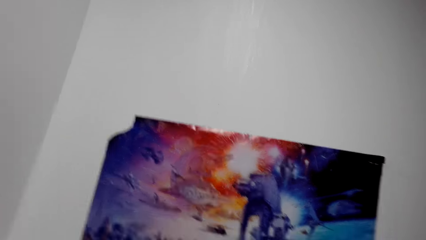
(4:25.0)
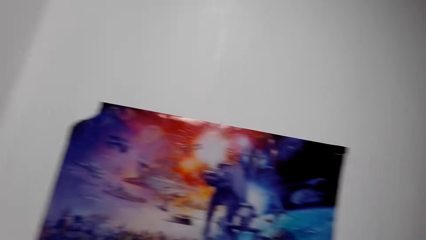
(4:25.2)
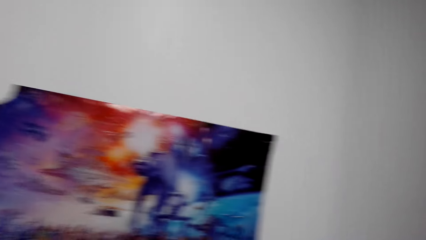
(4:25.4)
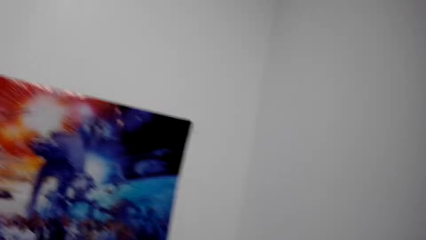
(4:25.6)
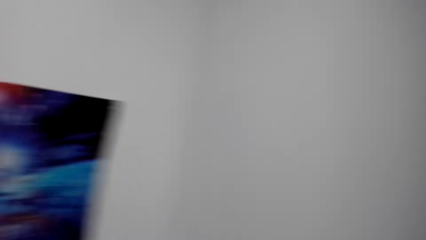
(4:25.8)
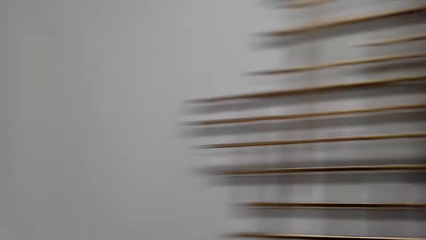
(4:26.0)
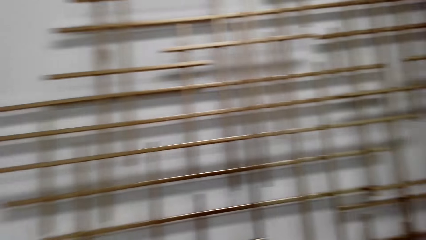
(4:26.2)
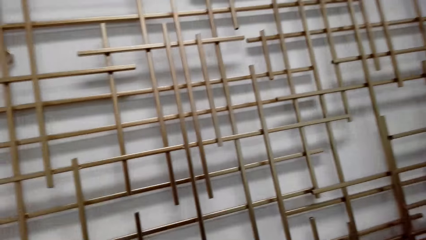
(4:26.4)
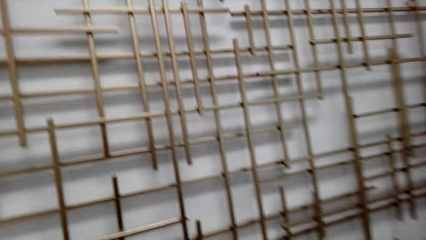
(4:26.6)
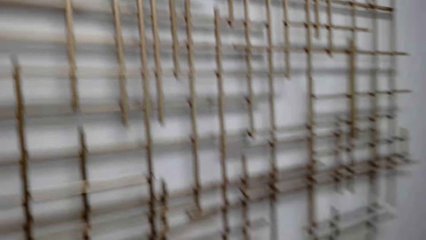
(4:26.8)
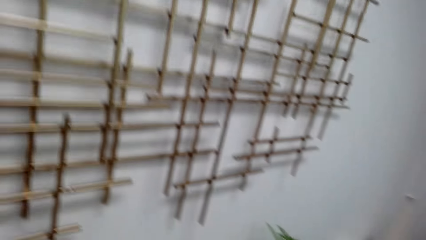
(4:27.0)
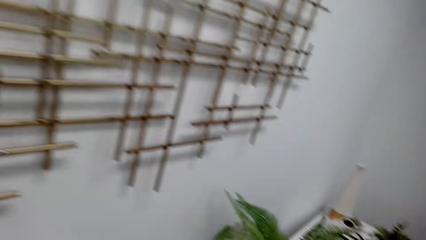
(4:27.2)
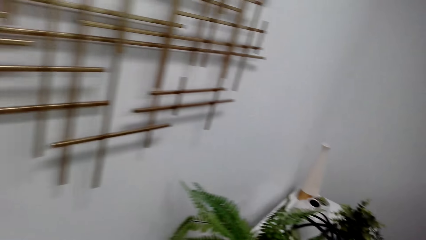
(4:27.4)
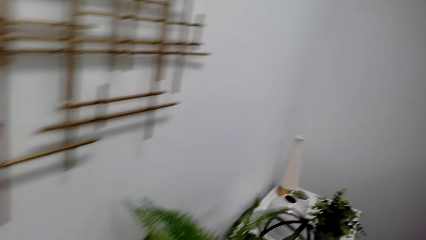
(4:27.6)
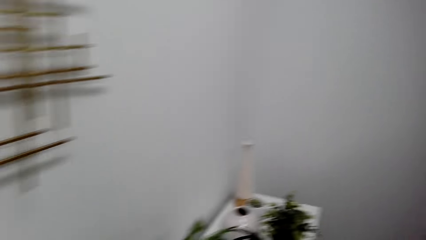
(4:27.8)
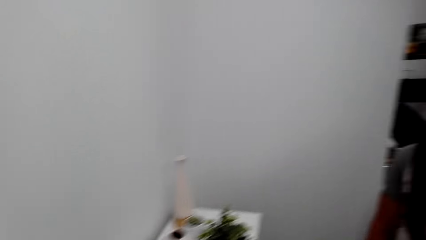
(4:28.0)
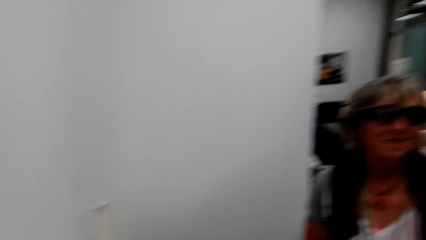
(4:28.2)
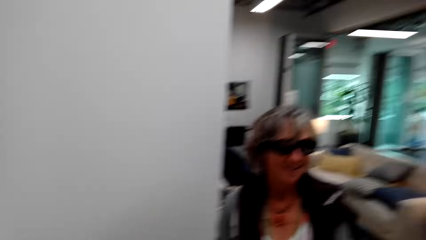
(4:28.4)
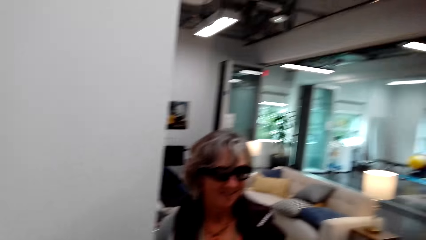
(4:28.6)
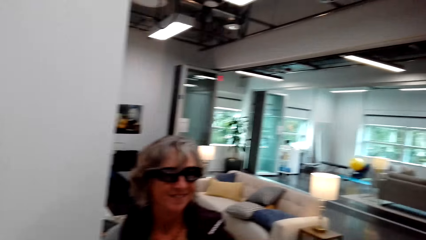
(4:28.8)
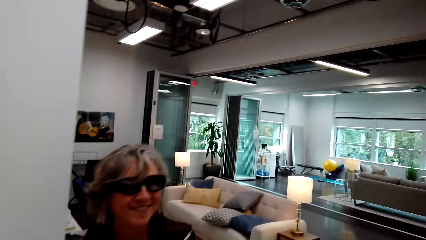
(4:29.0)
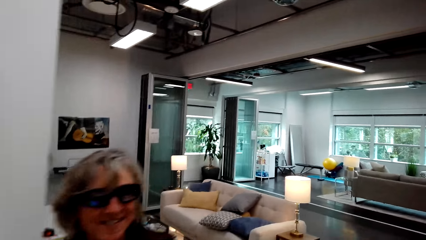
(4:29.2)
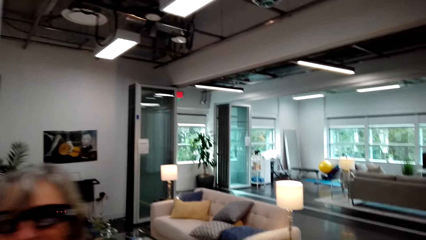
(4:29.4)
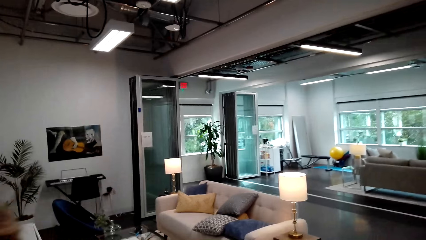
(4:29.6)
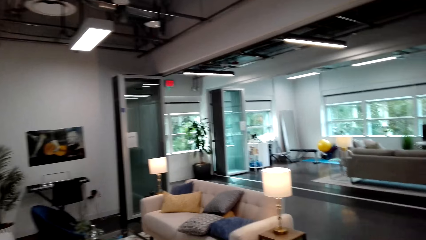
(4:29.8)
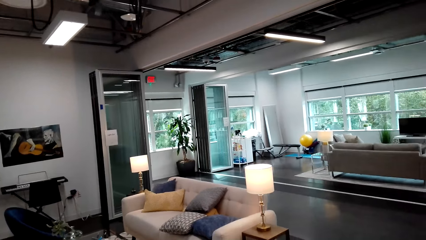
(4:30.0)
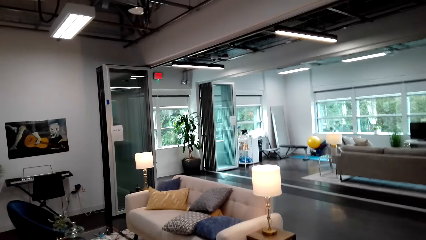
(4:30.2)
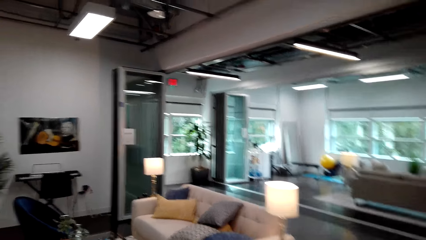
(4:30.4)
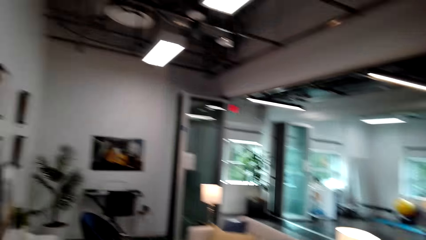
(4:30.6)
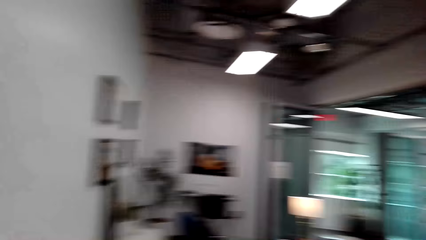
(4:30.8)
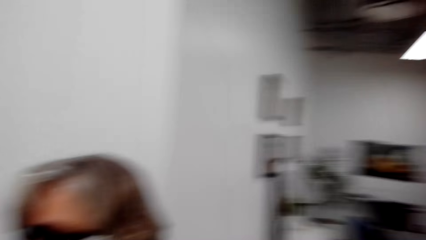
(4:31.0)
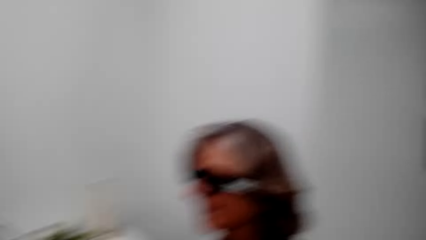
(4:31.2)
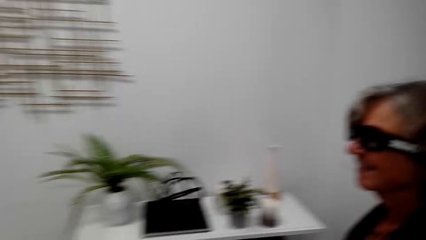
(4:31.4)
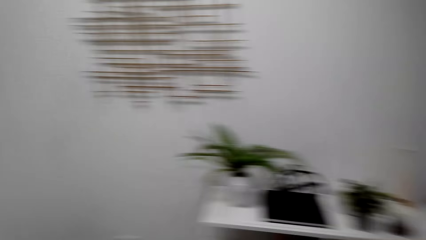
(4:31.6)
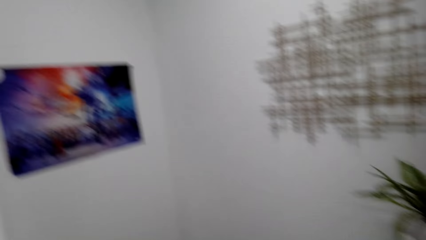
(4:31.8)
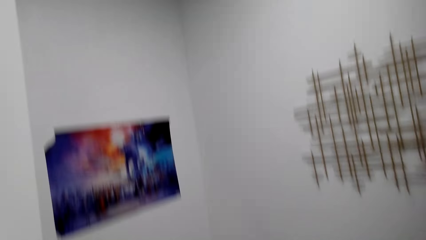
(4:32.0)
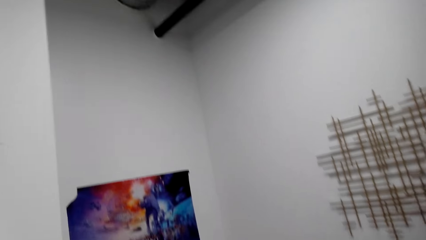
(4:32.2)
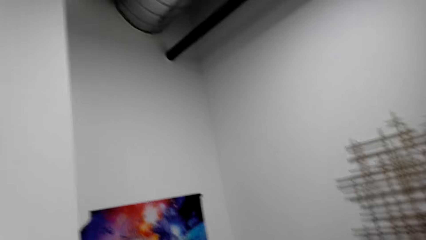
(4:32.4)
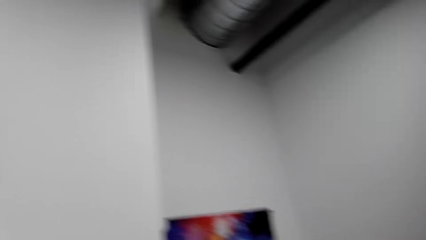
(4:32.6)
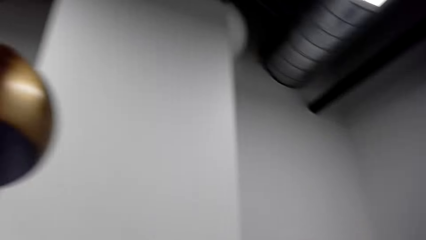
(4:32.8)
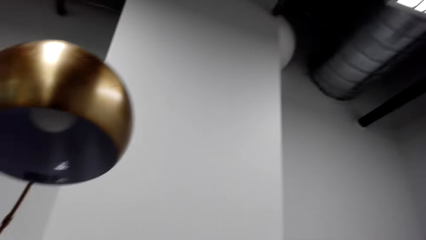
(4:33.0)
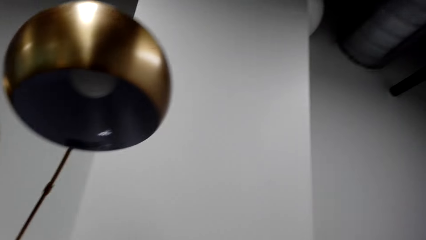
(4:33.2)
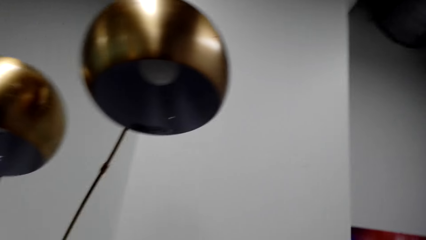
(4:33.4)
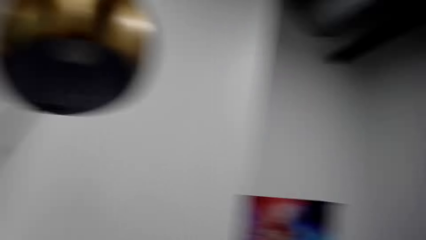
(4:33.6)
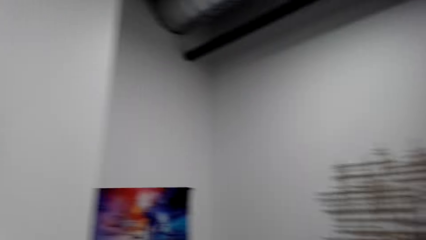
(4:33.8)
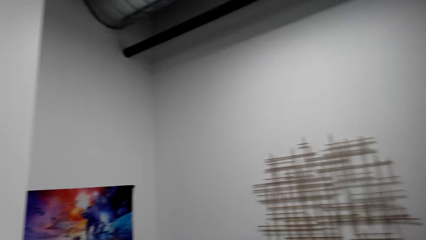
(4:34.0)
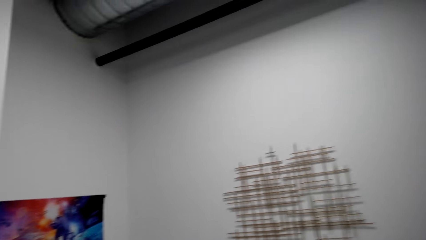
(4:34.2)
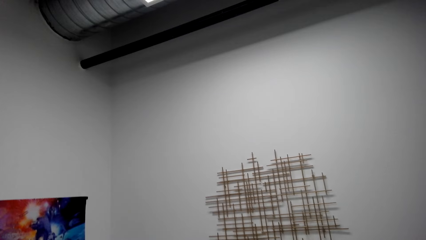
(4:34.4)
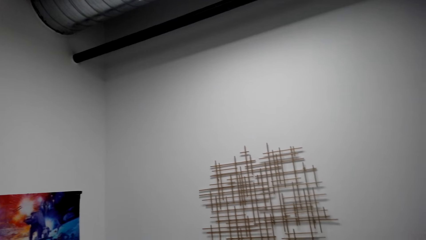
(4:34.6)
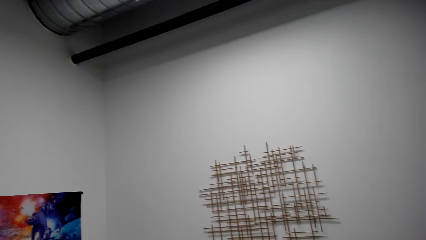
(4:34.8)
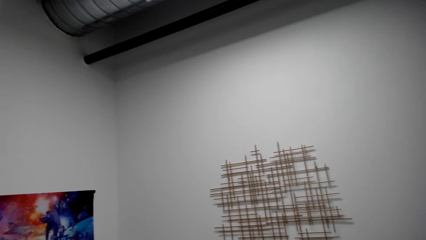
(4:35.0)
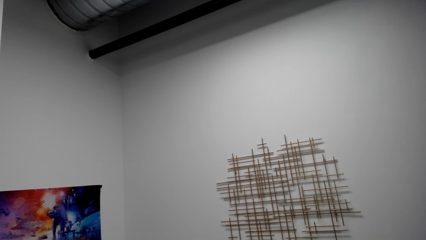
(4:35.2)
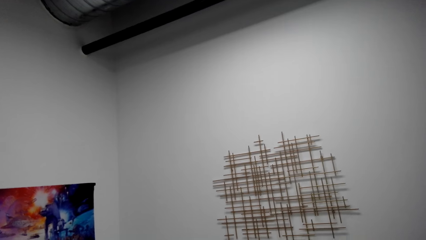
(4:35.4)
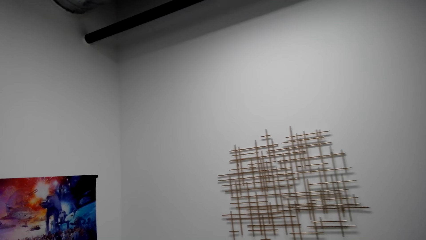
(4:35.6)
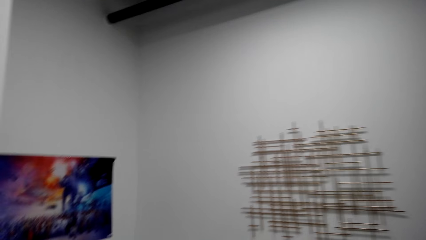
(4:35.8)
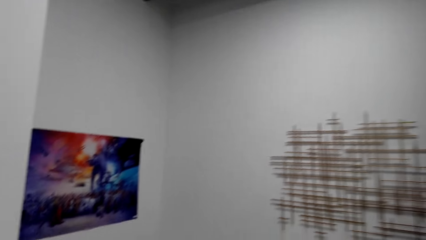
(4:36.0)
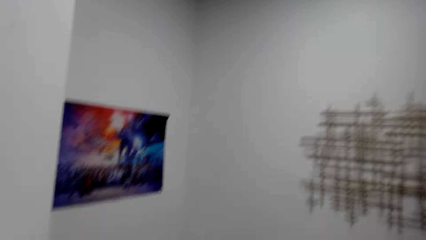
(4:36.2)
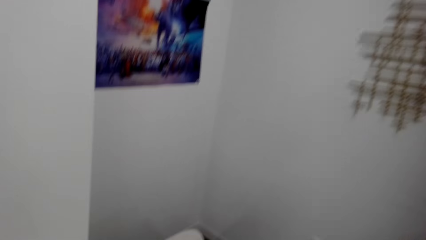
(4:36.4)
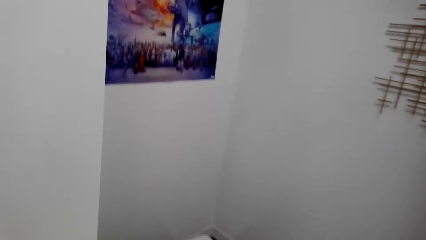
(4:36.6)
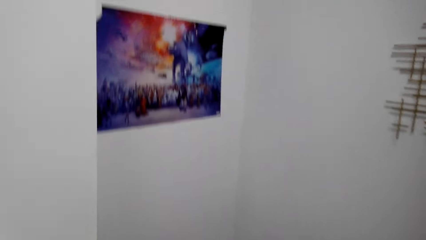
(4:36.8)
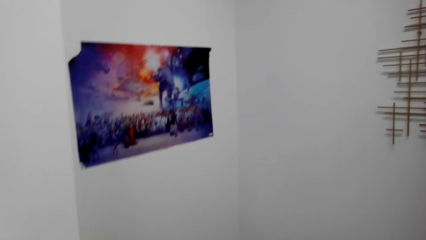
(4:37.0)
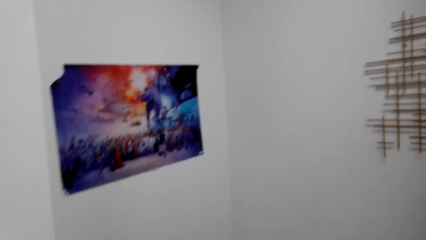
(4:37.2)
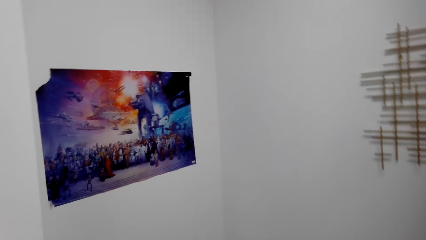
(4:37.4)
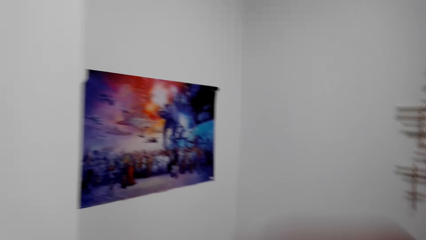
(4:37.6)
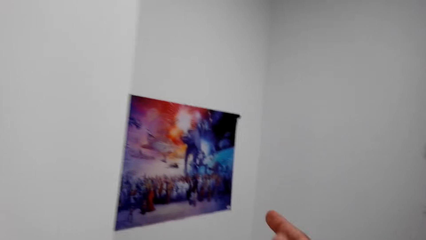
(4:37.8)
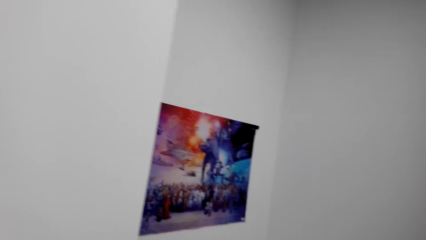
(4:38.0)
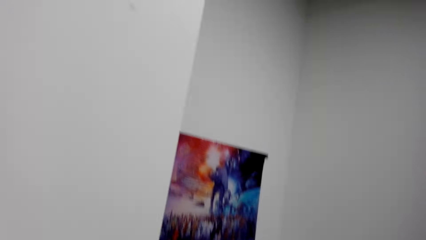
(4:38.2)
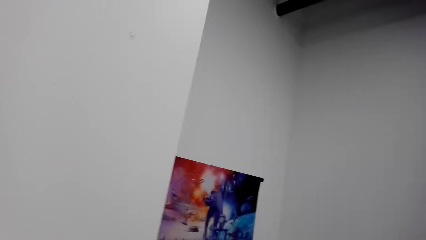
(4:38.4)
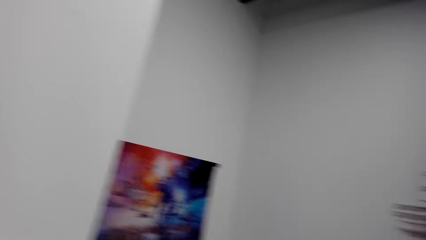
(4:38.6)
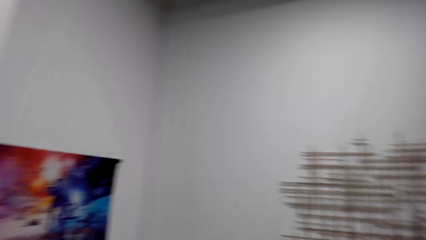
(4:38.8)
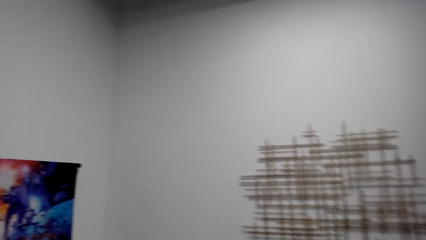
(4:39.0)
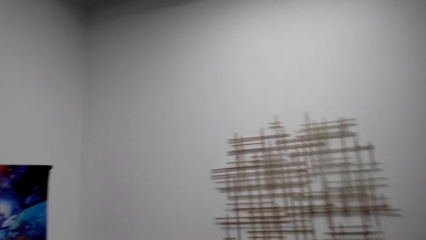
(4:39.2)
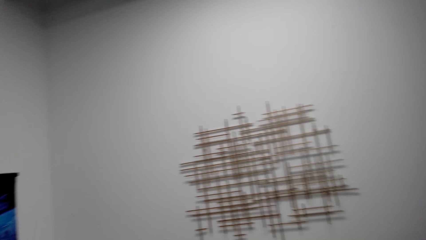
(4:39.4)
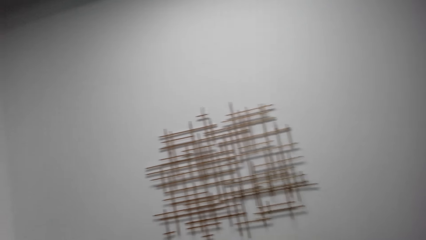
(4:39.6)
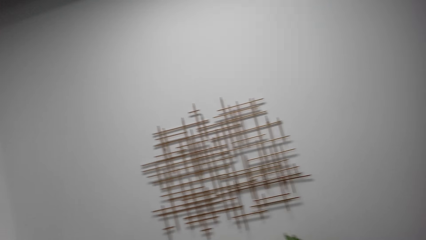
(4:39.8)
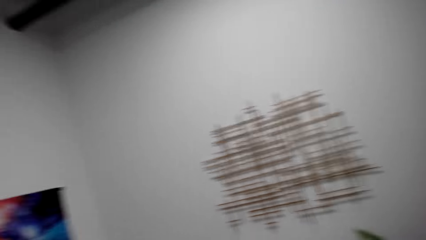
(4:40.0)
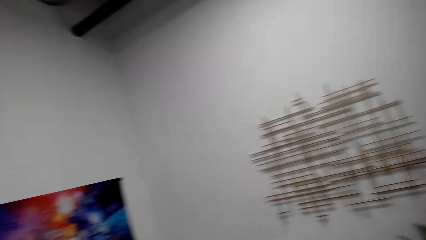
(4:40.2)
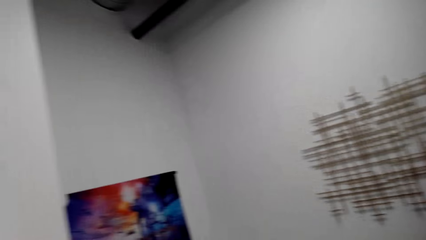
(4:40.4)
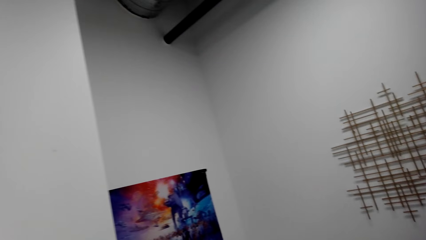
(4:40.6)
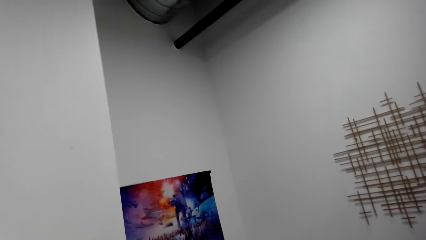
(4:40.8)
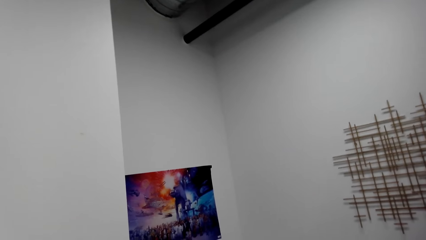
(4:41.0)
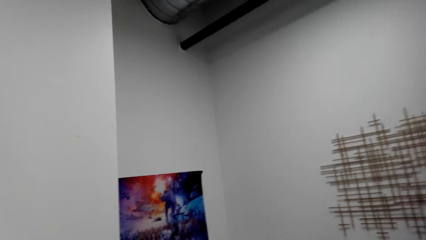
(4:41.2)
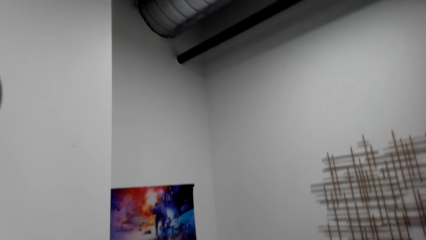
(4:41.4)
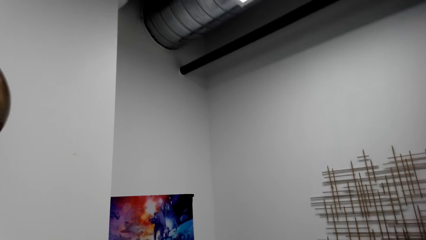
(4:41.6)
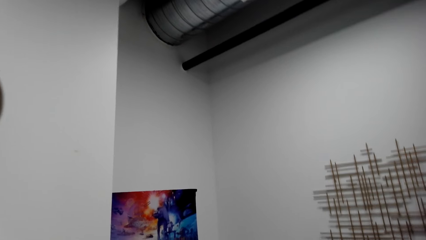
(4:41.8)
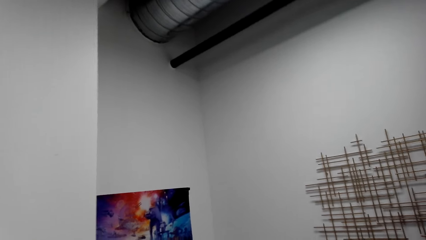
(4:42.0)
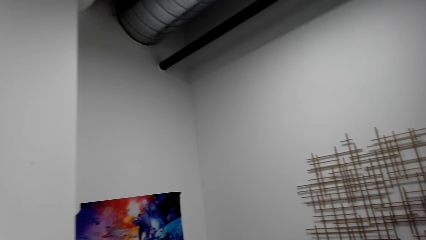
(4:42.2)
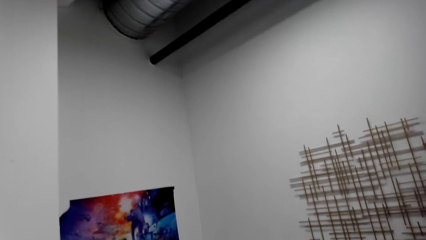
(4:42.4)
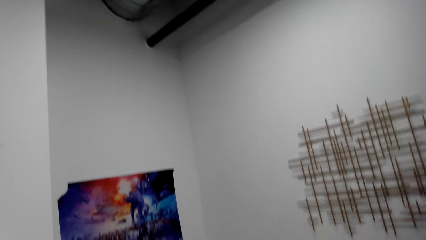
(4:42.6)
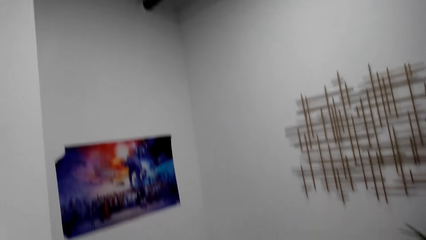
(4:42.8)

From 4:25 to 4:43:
The camera wearer looks at the frames. They talk with the lady and look around. They look around the house. They point on the picture frame. They talk with the lady and move hands. They talk with the lady and look around.
